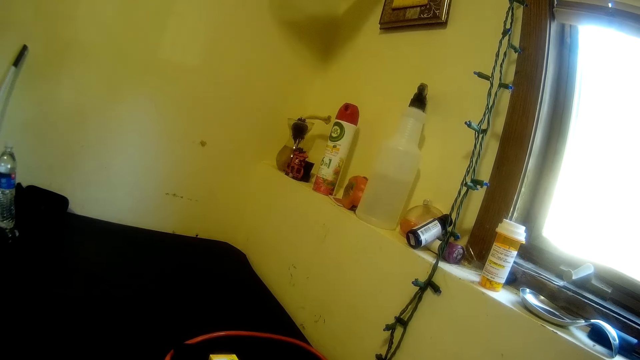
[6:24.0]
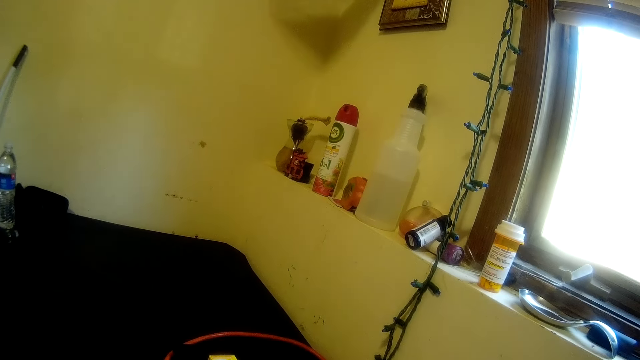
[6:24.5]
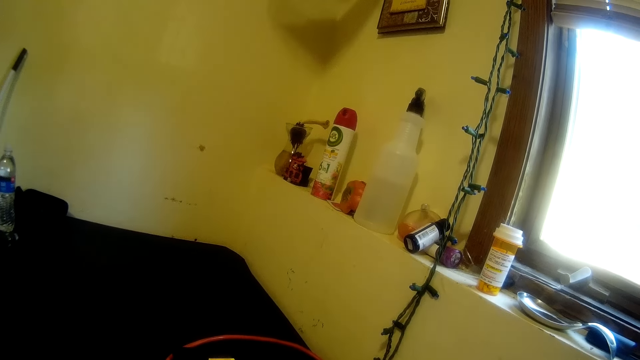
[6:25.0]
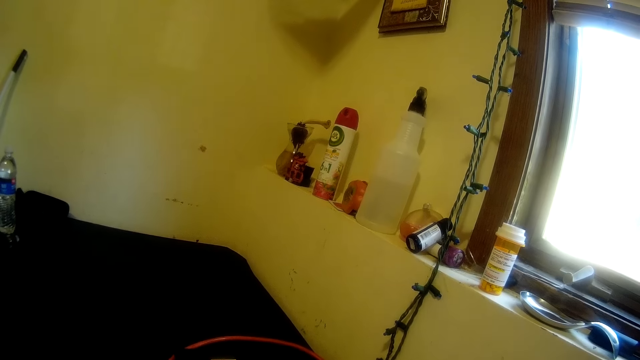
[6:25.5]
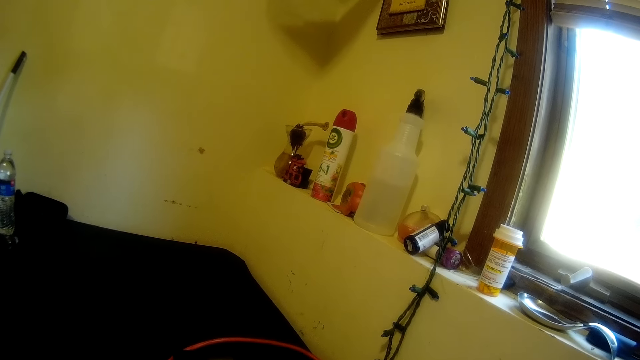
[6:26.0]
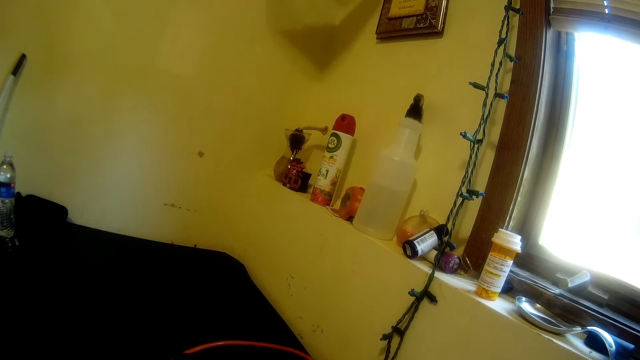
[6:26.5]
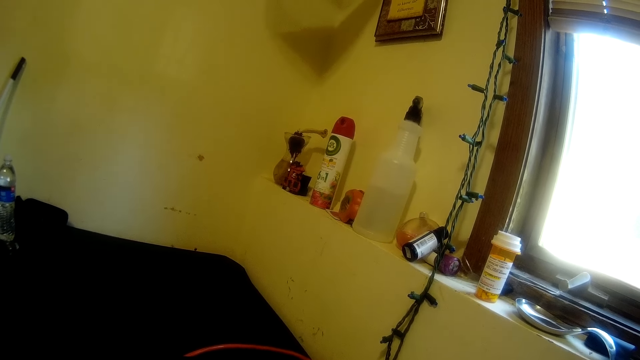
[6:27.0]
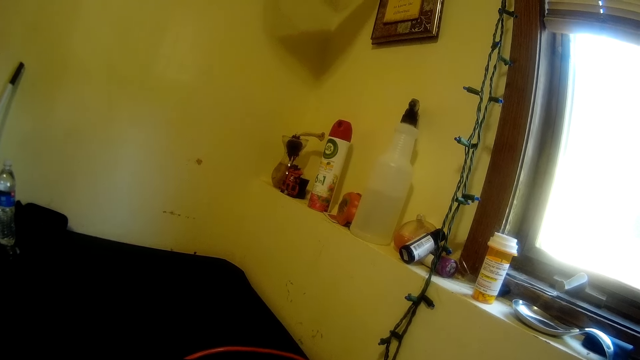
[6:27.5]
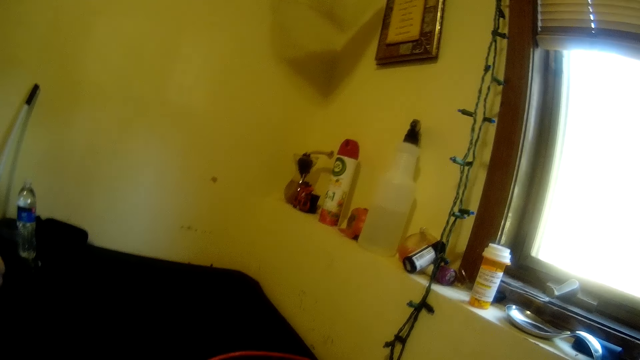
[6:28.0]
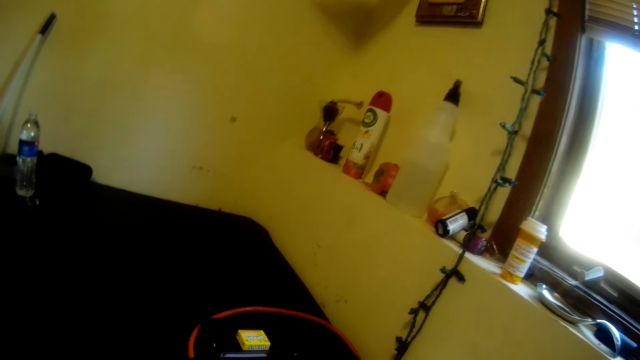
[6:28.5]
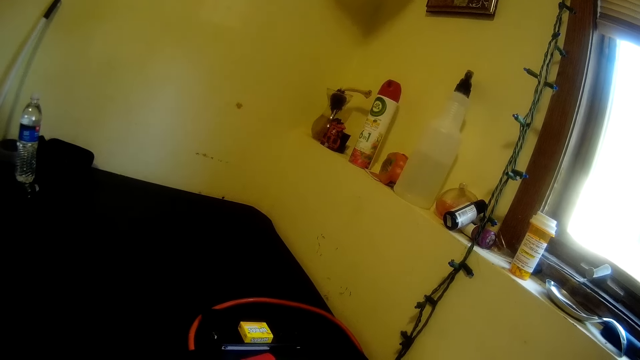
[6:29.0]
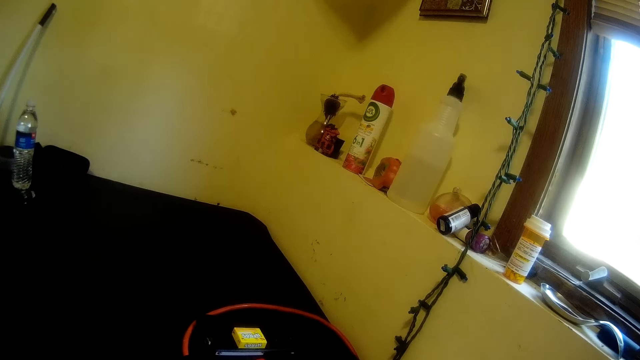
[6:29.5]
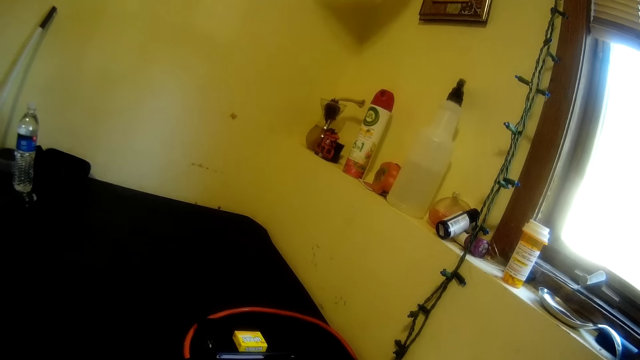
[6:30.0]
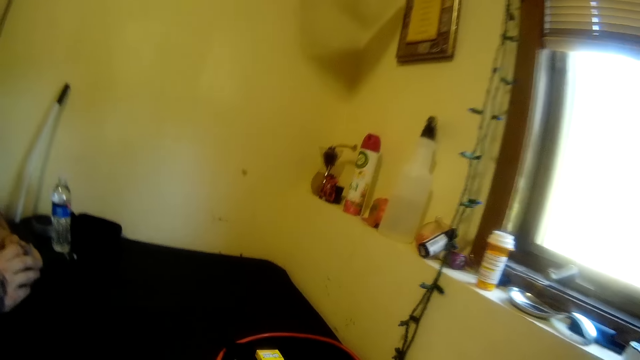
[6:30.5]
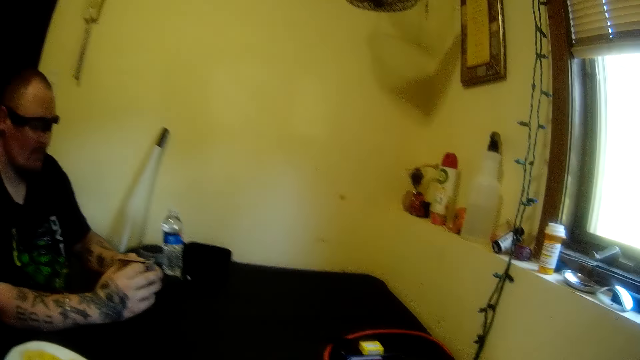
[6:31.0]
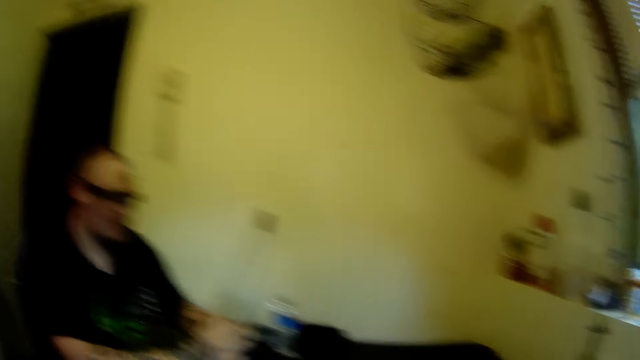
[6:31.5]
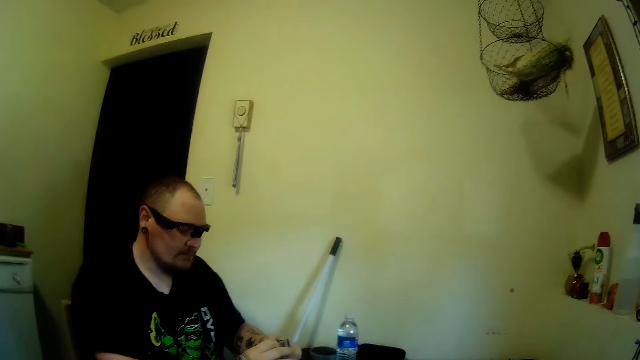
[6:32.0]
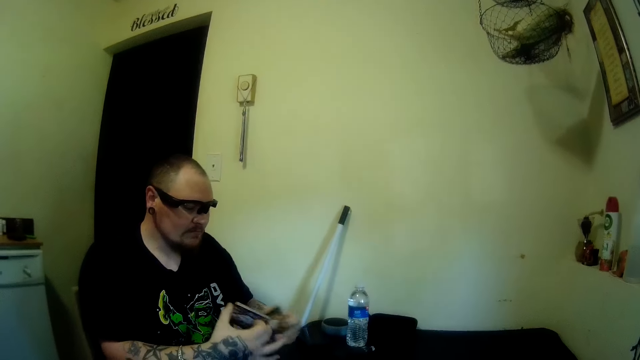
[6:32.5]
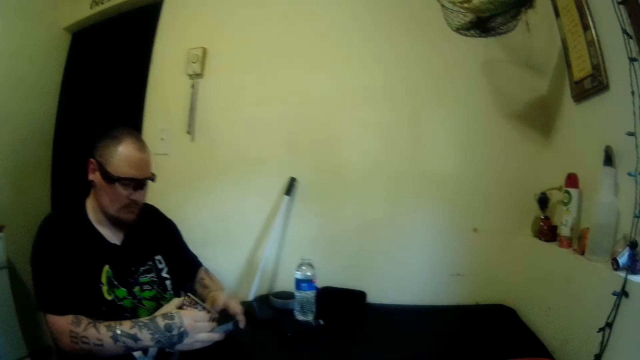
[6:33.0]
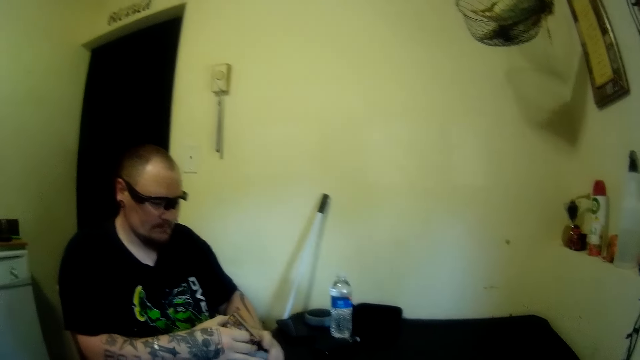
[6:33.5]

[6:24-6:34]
A man shuffles playing cards.

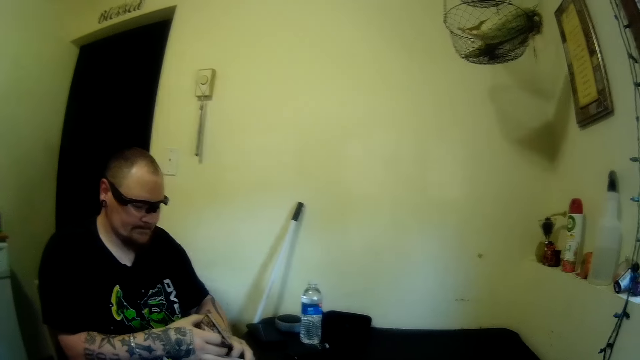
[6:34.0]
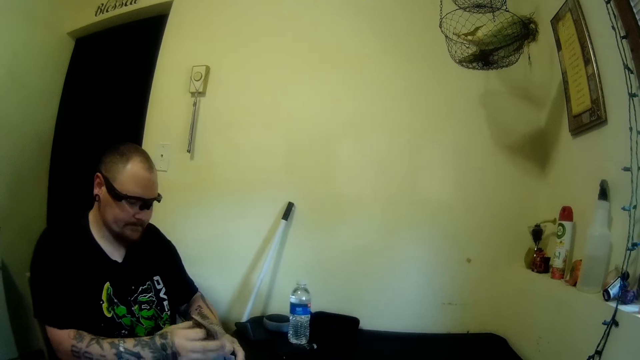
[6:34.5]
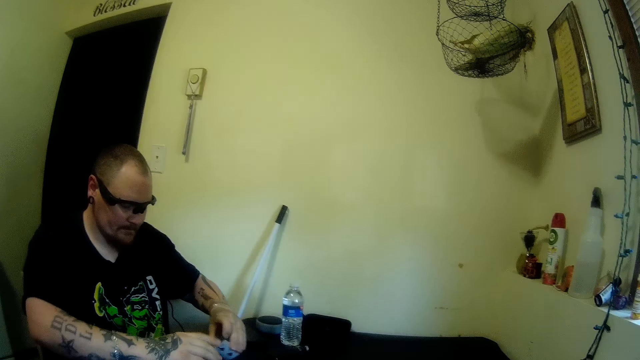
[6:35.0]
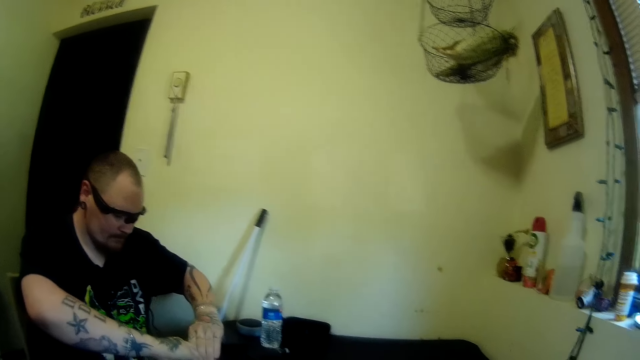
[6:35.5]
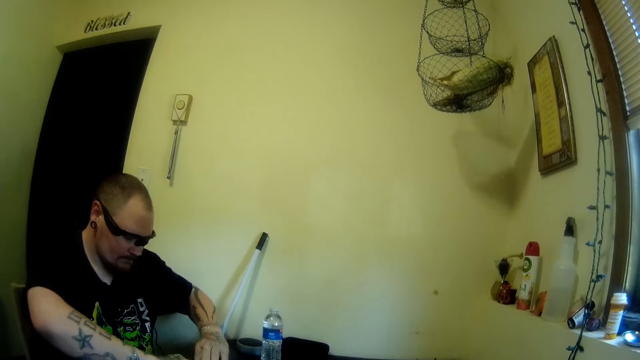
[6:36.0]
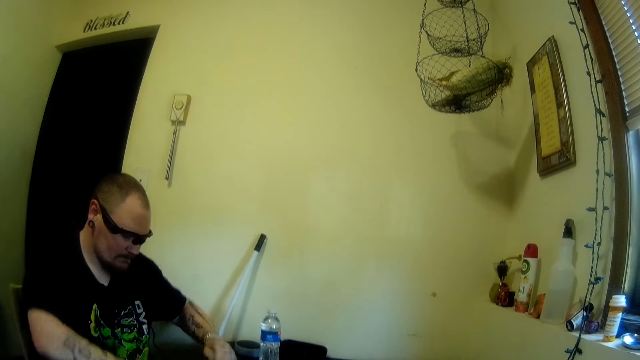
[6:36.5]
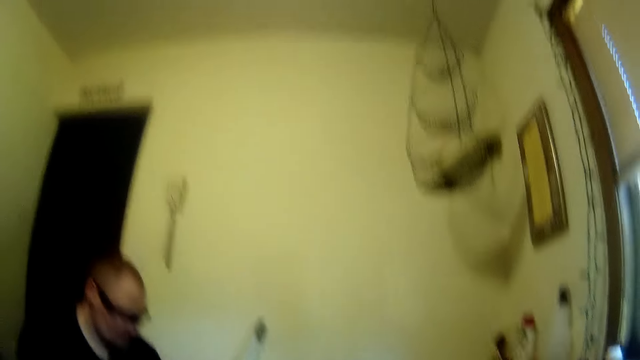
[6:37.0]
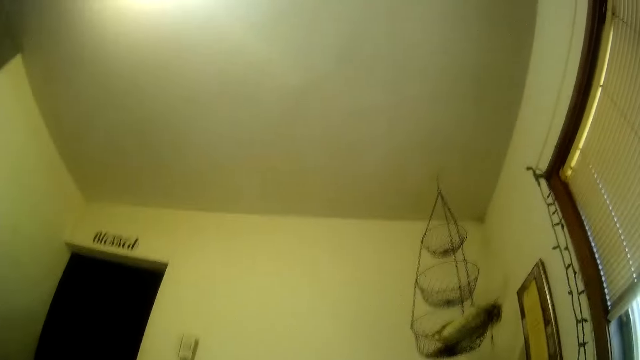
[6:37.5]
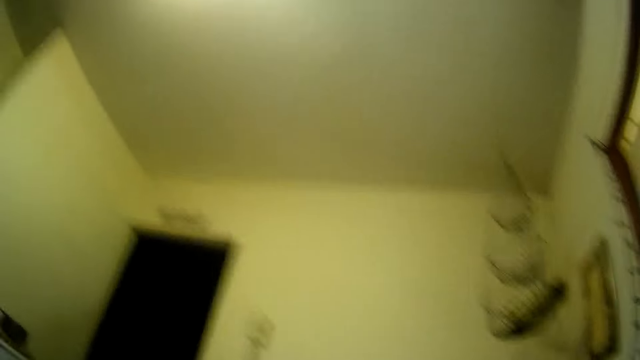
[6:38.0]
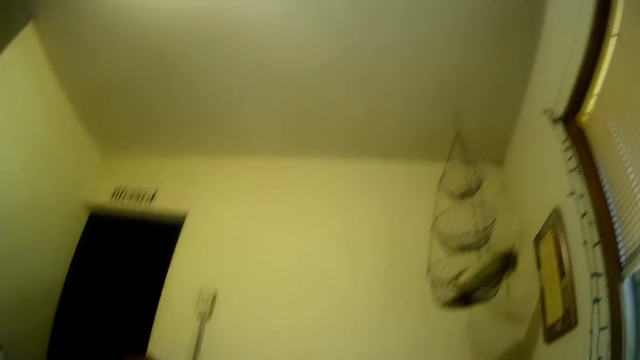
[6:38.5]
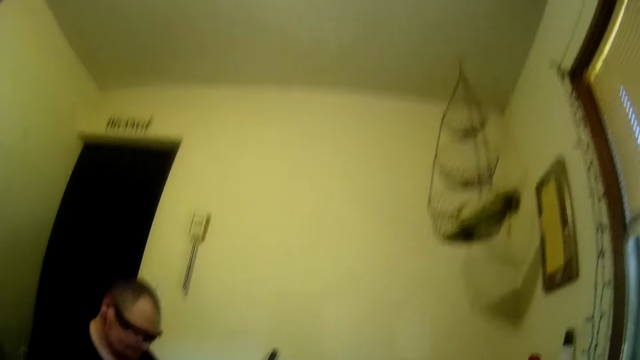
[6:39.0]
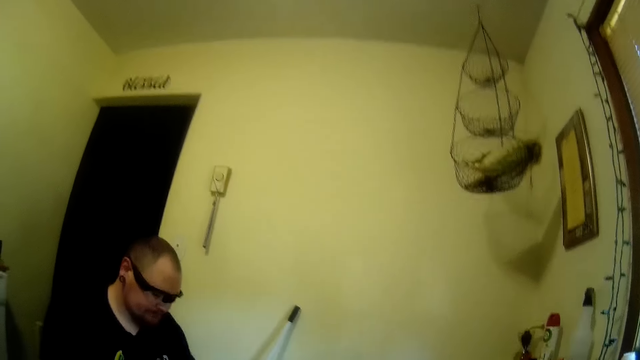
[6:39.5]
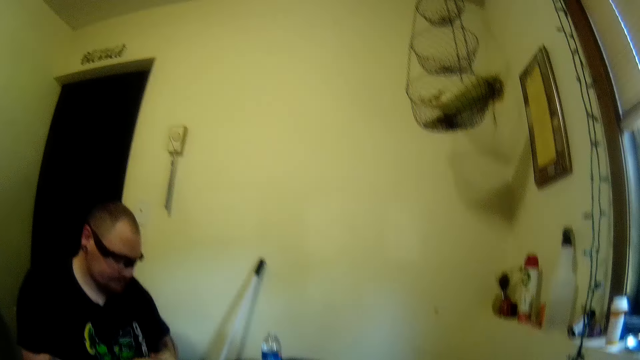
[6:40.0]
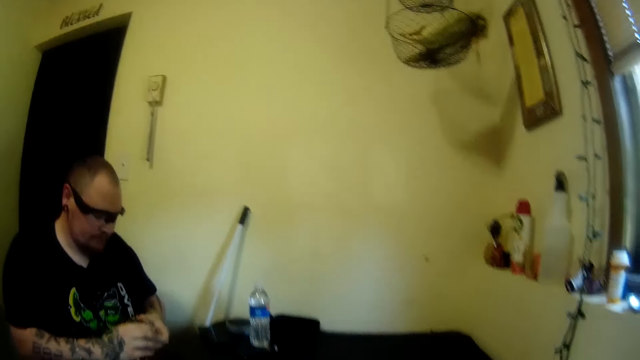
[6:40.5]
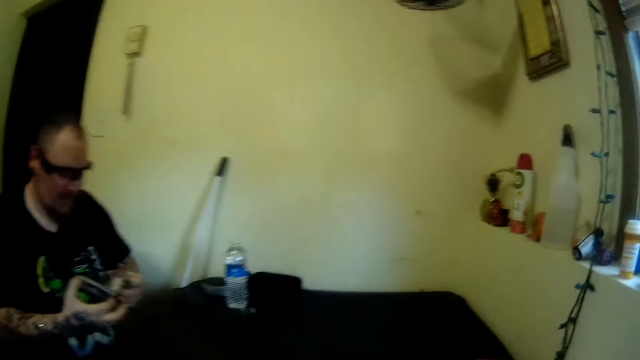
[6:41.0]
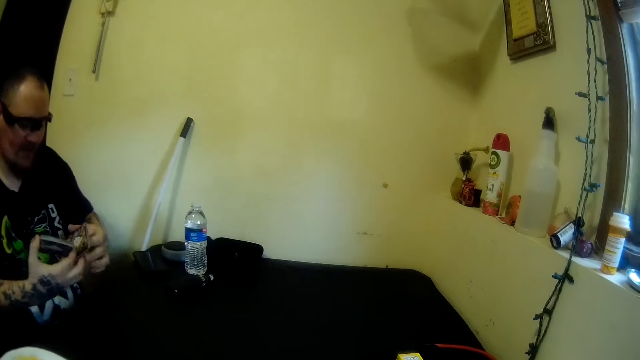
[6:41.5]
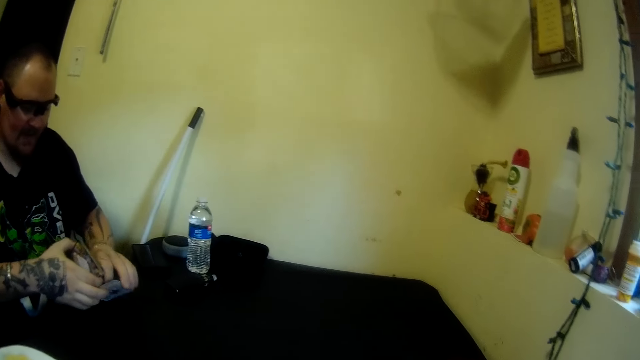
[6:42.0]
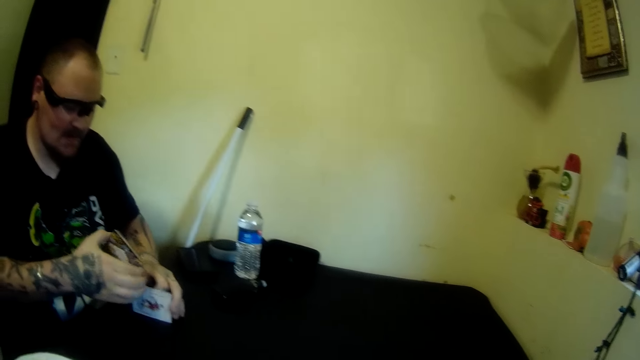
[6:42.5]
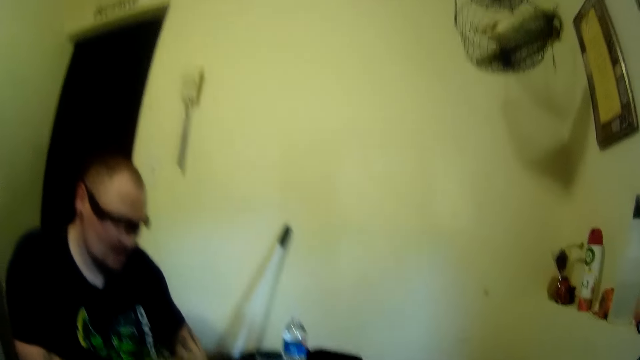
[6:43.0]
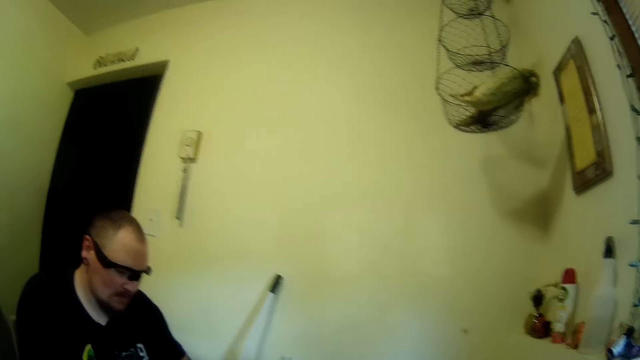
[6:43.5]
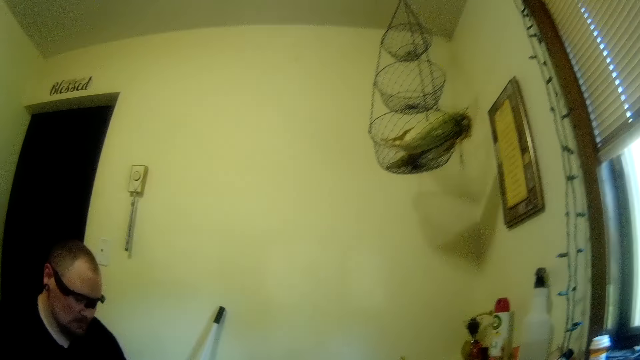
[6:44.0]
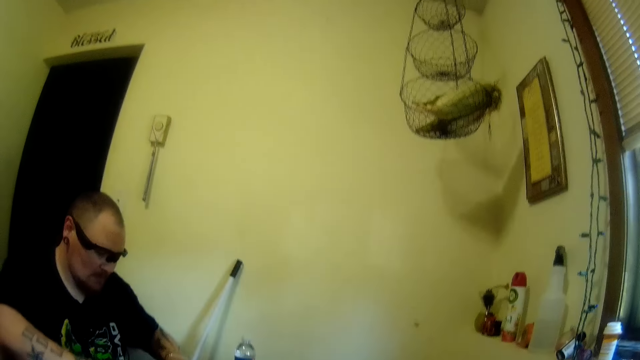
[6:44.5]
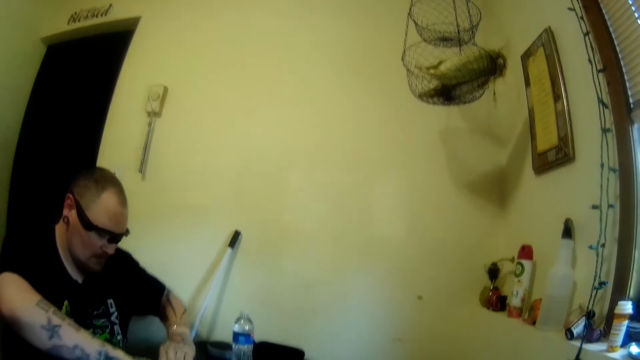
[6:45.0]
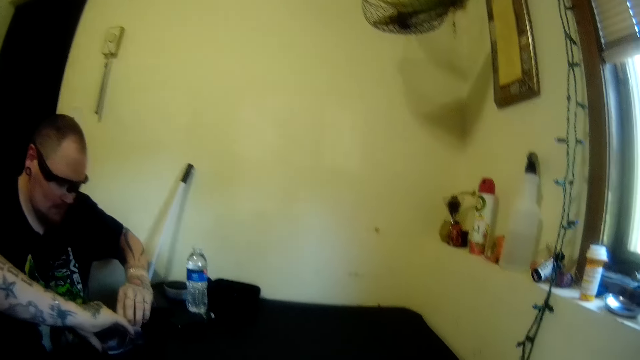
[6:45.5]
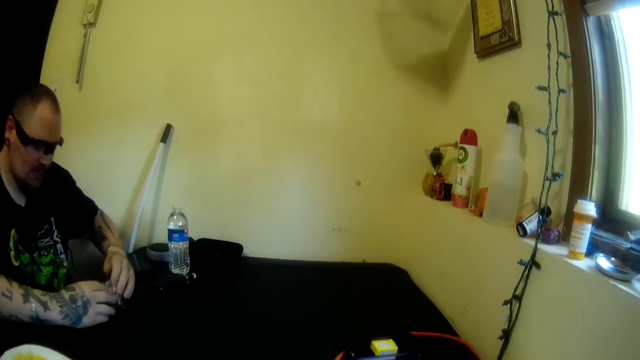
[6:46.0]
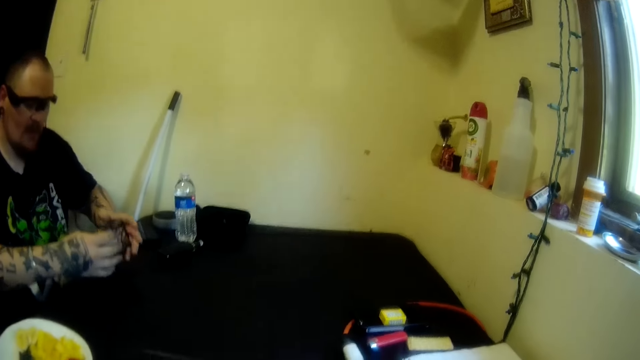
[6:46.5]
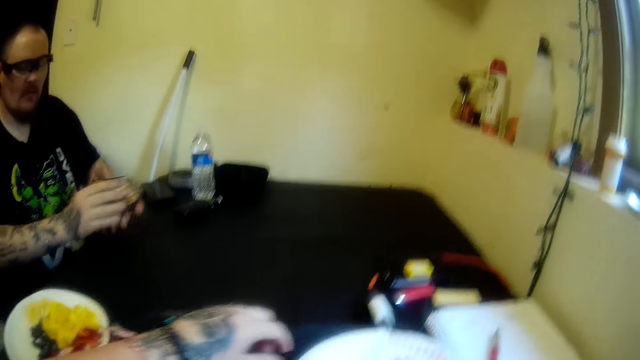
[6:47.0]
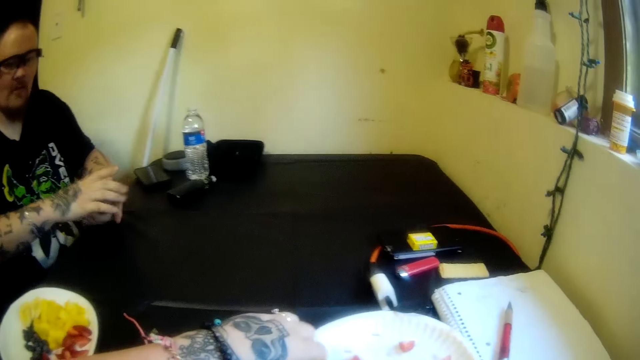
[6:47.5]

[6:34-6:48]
A man shuffles the cards on the table with his hands. The camera wearer looks at the ceiling of the room. They stare at the man. The man looks at the playing cards in his hands. The camera wearer stares at the man. The man holds the playing cards.
